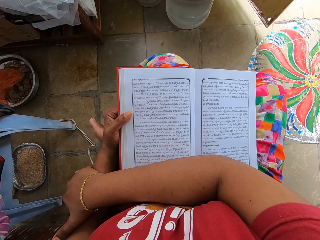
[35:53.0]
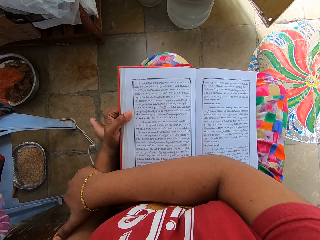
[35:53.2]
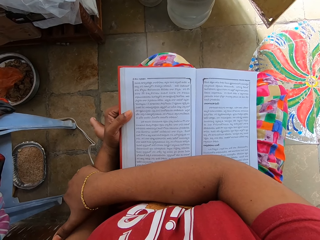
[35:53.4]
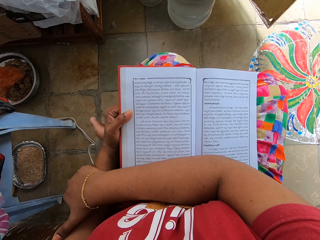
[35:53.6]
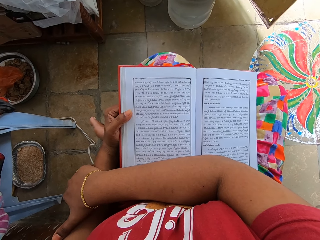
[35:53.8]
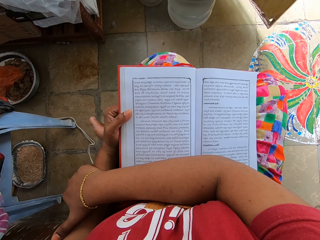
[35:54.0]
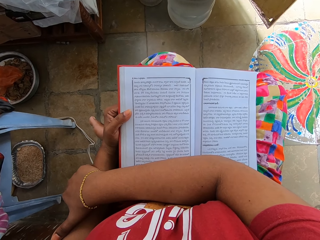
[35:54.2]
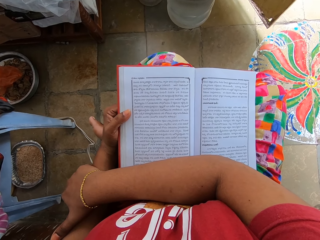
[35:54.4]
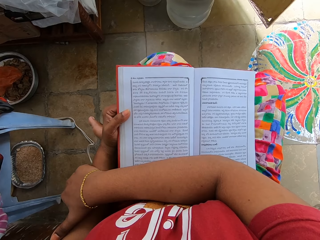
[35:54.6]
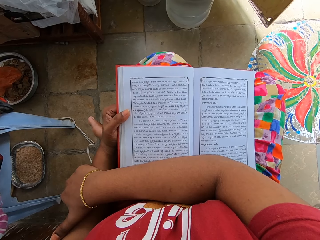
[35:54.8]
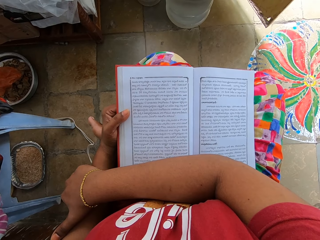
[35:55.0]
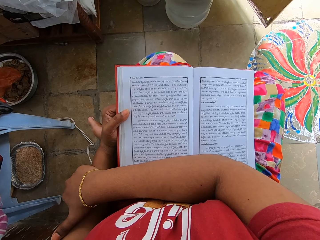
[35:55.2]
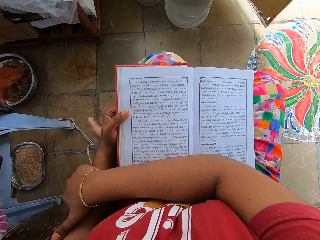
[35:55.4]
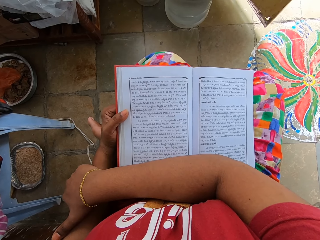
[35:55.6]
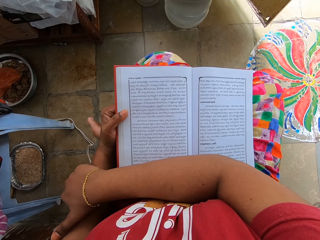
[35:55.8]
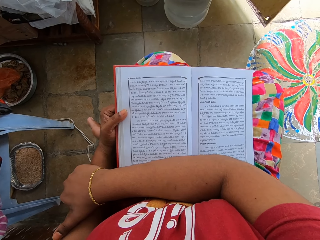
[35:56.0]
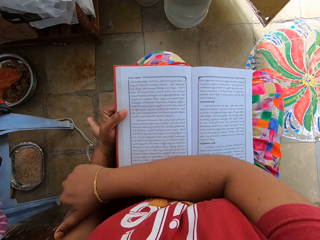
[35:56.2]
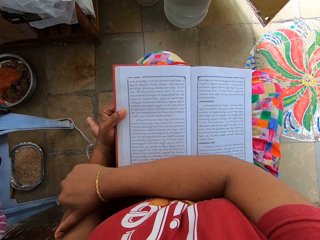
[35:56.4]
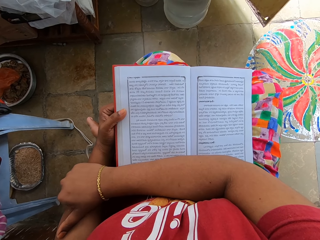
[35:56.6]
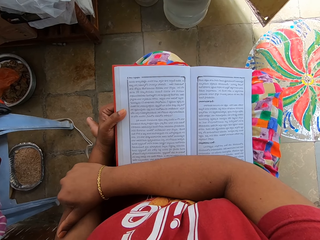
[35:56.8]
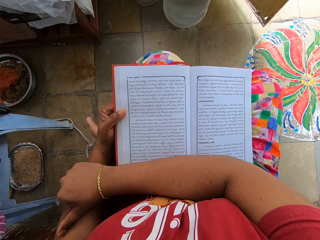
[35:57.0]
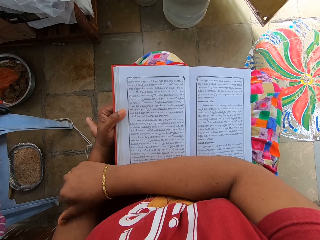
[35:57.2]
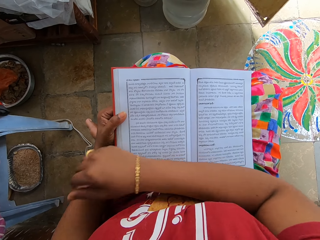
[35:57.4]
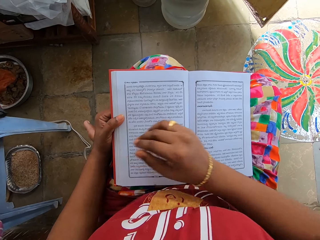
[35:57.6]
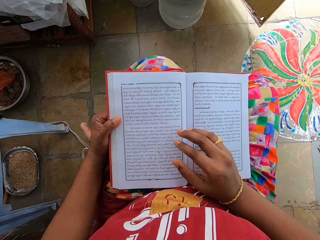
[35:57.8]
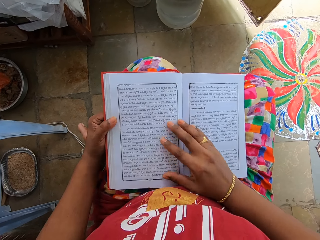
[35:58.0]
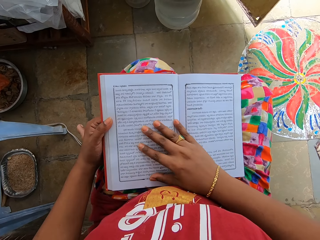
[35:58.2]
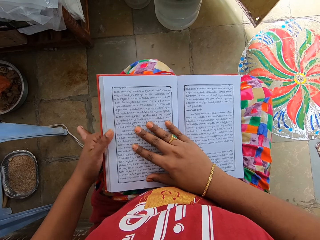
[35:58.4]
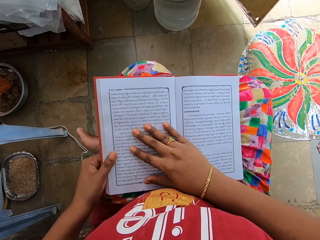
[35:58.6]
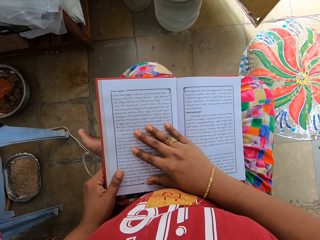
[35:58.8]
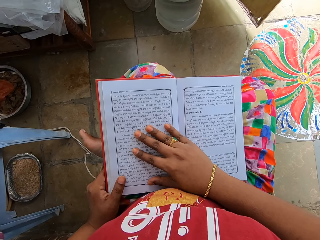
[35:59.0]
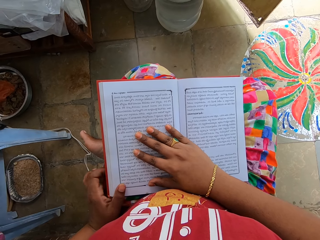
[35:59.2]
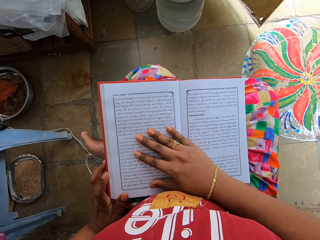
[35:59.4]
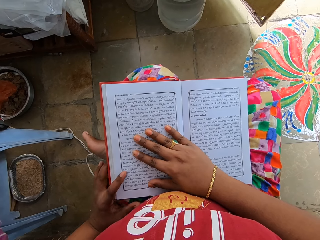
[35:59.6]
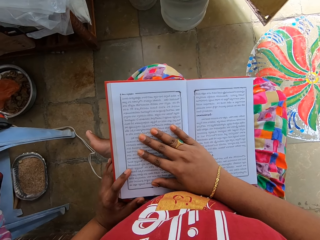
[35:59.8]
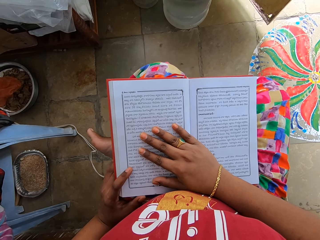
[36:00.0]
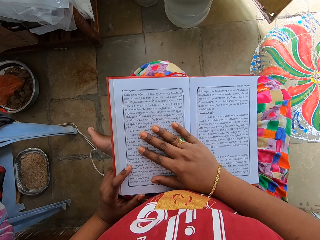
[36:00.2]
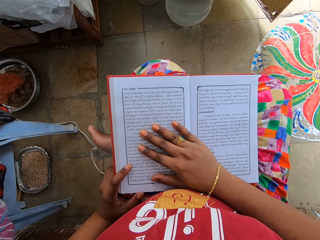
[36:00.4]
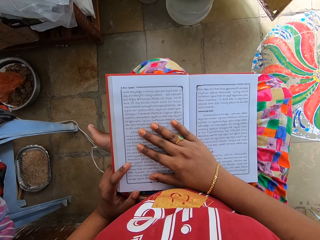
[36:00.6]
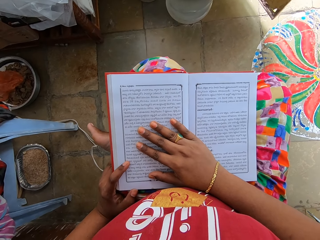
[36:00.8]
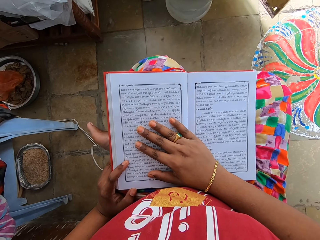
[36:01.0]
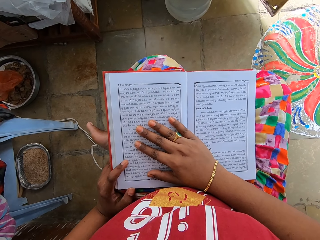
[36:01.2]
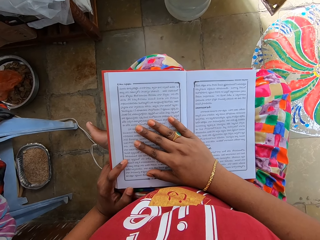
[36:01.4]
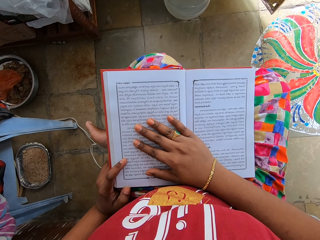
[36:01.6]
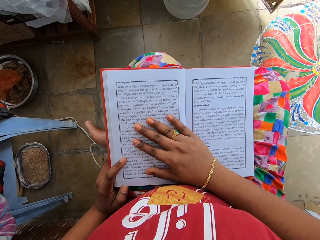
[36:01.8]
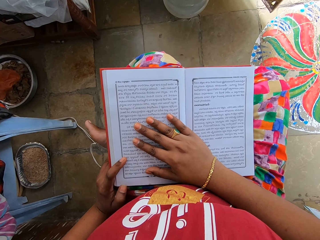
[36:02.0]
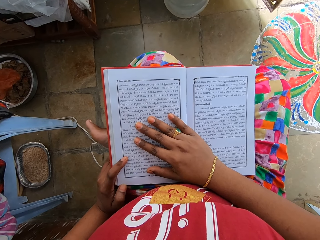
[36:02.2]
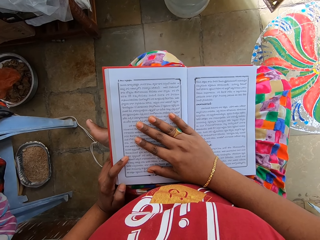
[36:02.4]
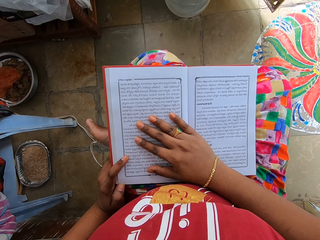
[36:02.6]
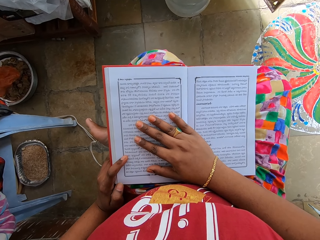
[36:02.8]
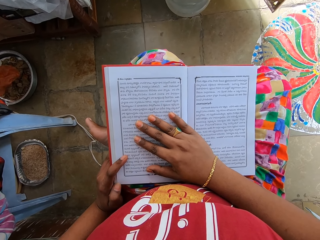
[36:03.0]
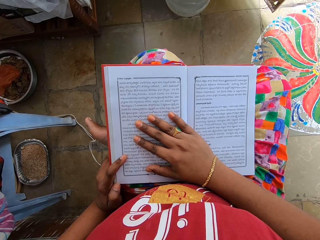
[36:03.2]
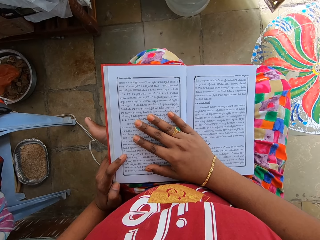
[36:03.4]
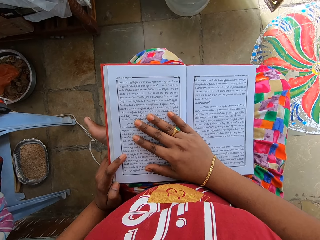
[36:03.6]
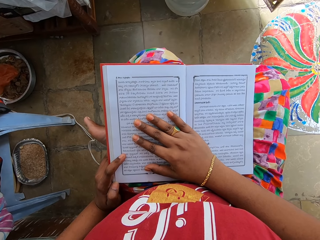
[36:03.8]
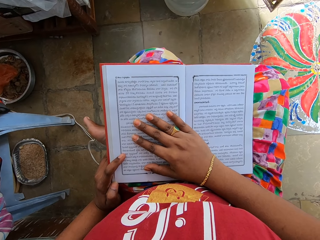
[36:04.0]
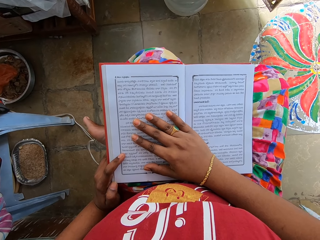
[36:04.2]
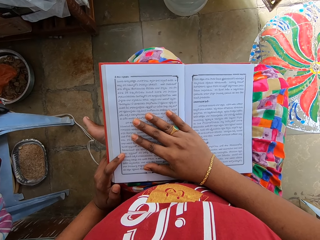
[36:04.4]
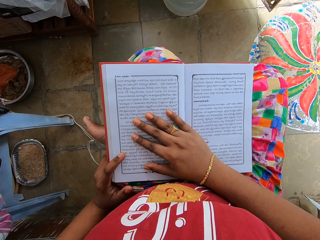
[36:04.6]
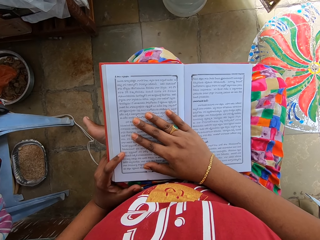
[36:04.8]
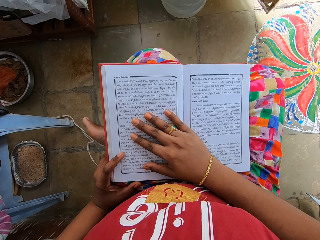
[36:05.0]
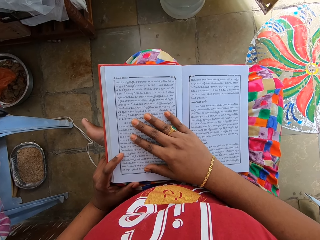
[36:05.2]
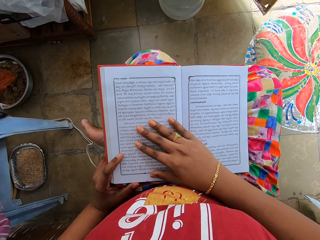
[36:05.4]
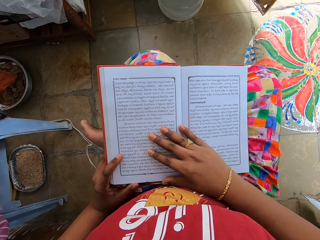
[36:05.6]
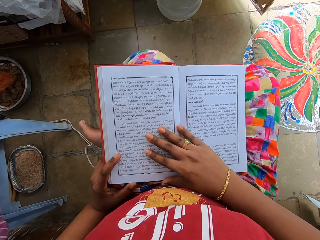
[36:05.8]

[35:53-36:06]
The camera wearer reads the book. They hold the book with both hands. They read the book.

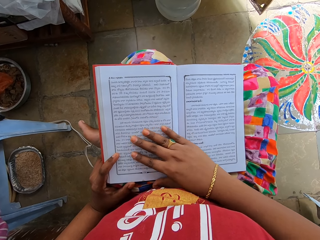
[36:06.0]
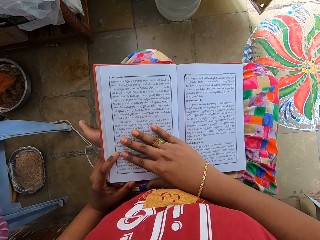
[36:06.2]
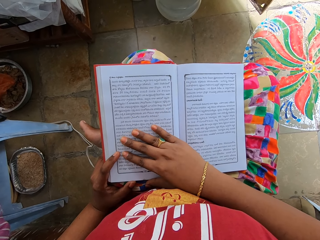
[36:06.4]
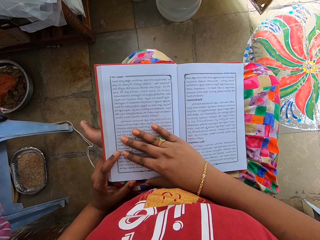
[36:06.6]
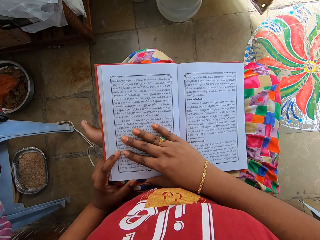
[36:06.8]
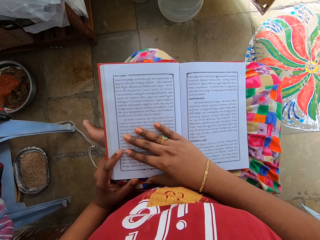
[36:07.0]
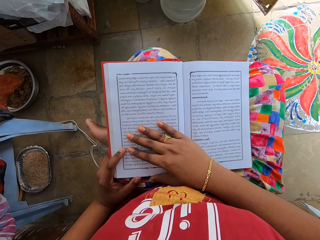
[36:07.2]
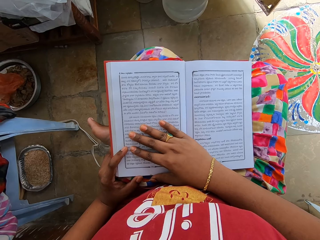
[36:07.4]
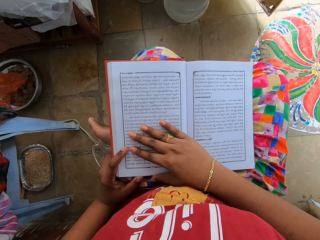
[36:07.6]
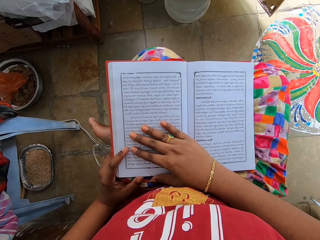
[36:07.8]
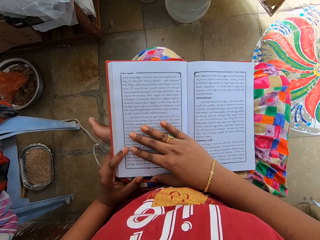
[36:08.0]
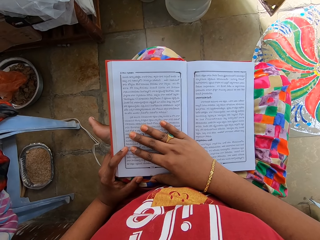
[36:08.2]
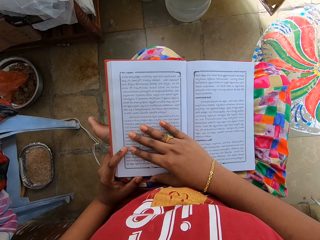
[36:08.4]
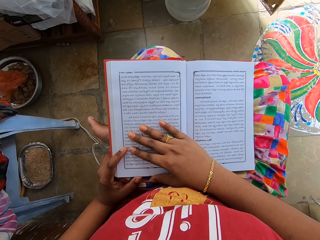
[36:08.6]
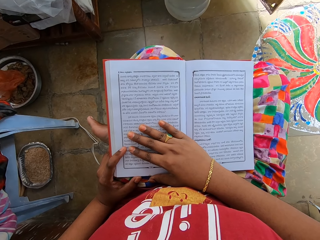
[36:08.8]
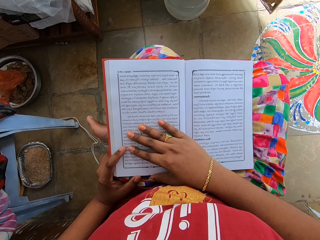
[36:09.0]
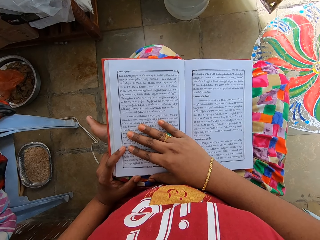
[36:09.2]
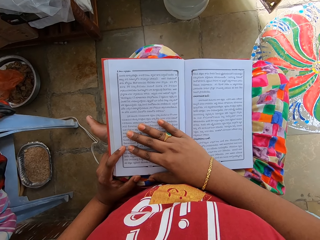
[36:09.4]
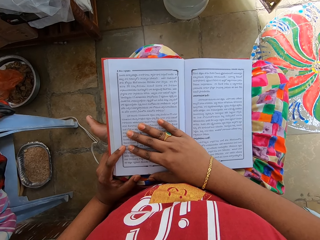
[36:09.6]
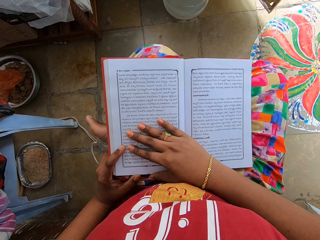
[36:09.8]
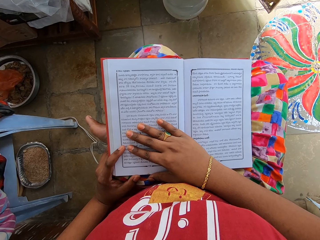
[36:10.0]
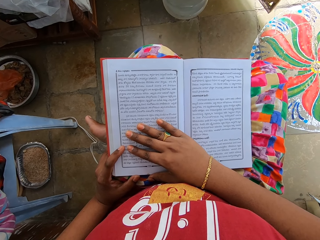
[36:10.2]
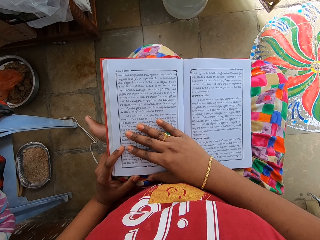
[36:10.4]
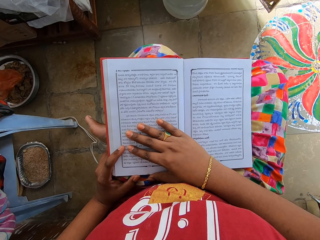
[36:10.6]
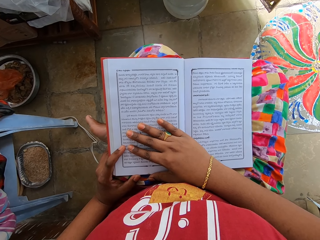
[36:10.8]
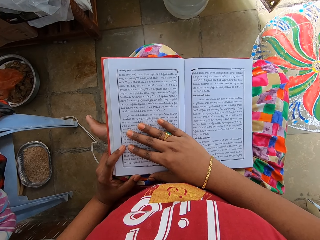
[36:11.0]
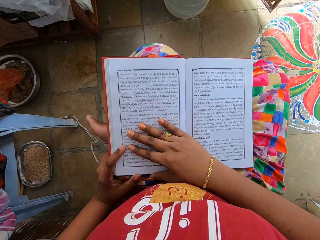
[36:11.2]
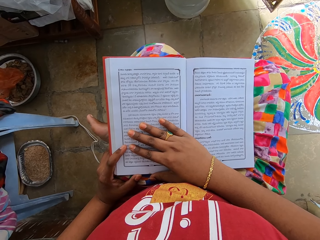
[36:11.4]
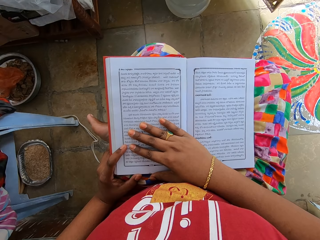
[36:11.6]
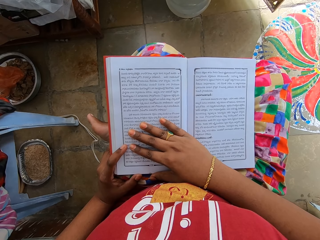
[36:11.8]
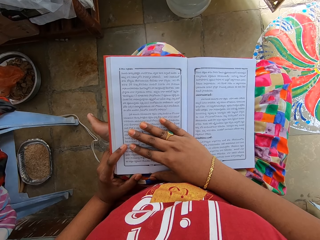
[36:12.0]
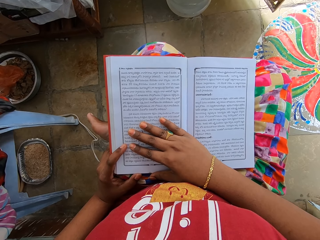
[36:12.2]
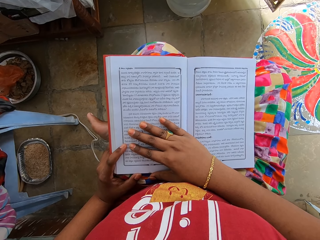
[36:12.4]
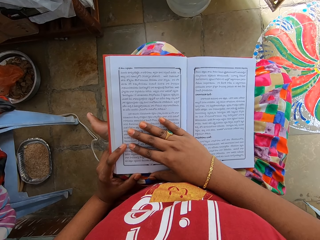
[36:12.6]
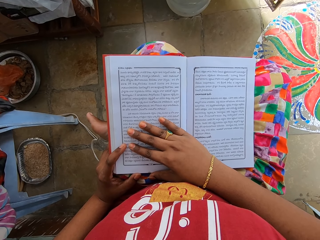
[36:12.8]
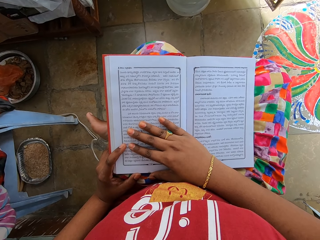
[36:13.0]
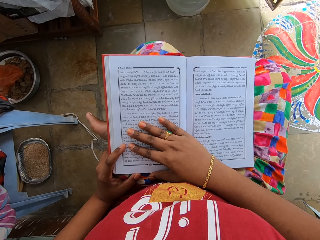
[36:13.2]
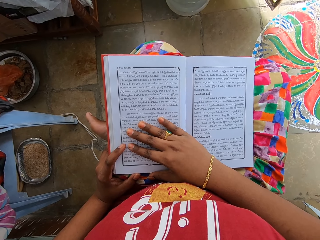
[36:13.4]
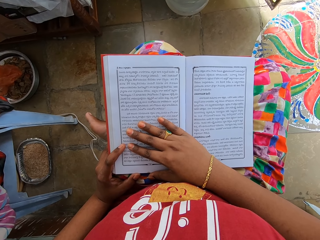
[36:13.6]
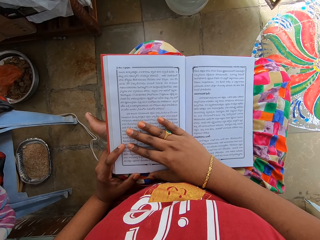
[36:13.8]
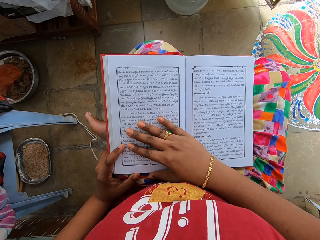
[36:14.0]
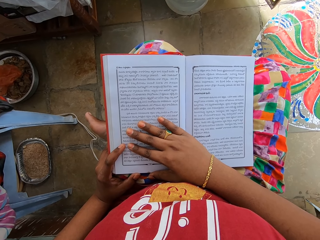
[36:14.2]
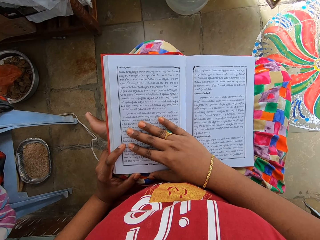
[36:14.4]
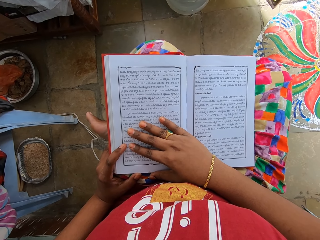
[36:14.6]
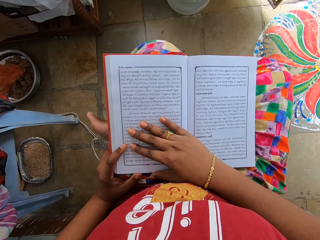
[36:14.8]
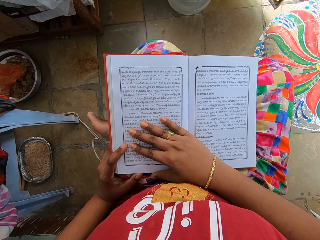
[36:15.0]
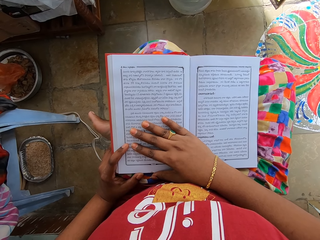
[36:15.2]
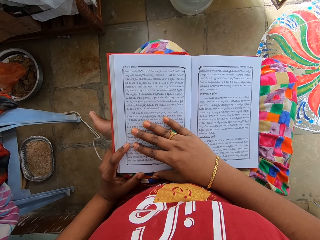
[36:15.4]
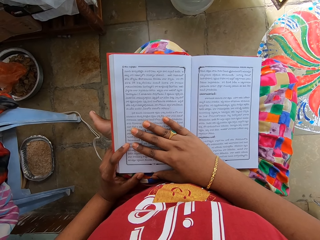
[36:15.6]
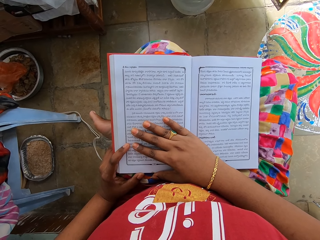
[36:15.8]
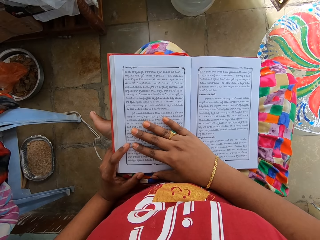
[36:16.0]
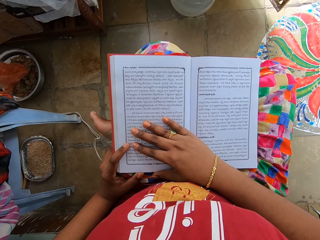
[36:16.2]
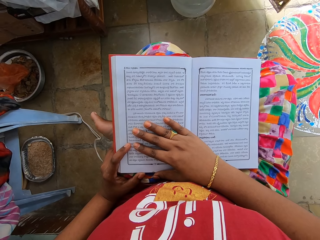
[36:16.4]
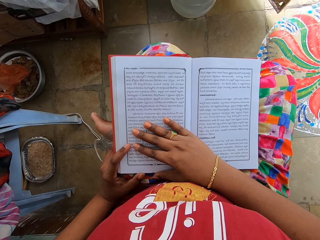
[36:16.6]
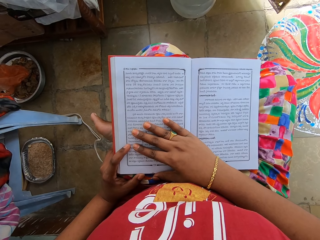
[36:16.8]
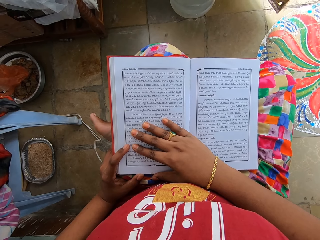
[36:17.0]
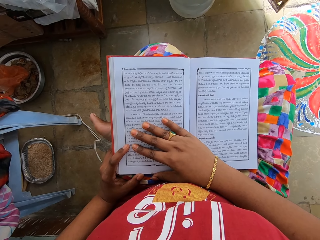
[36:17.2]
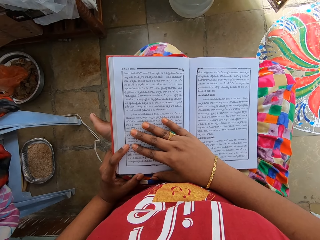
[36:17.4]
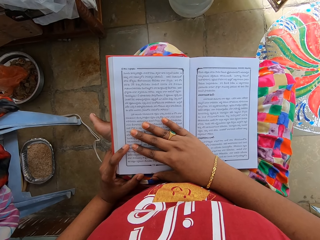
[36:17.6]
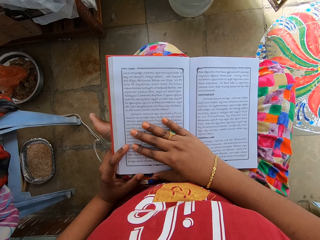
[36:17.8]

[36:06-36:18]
The camera wearer moves the right hand. They read the book.
